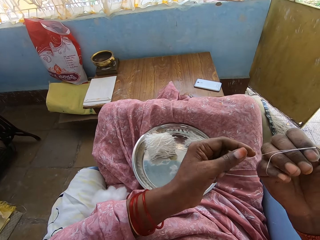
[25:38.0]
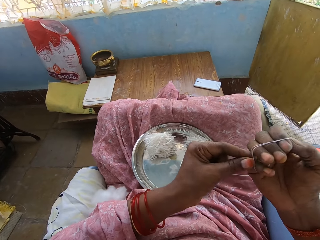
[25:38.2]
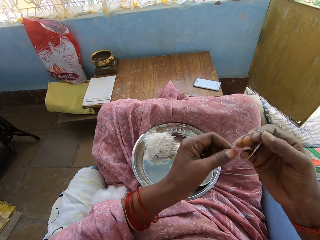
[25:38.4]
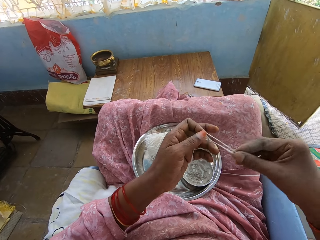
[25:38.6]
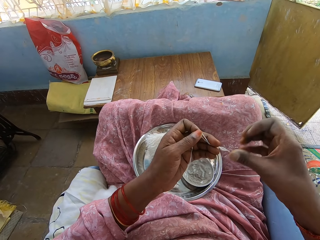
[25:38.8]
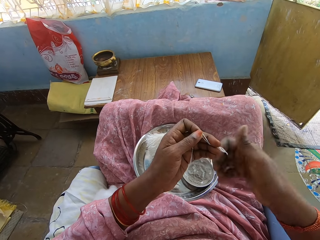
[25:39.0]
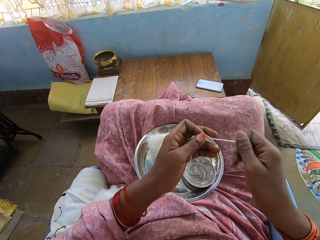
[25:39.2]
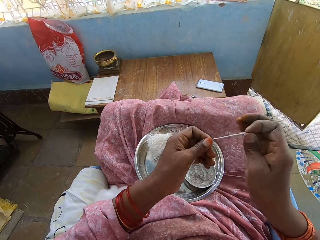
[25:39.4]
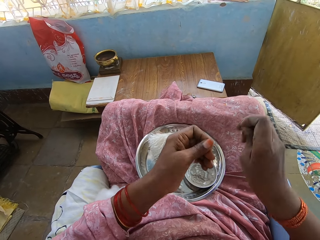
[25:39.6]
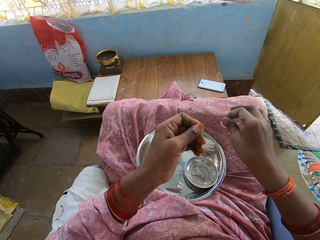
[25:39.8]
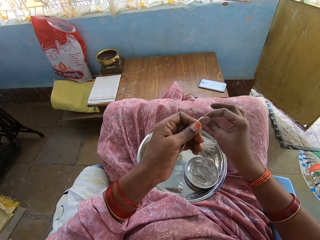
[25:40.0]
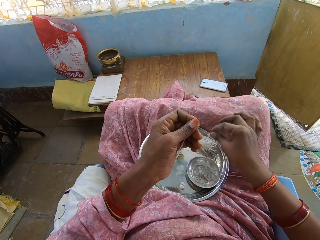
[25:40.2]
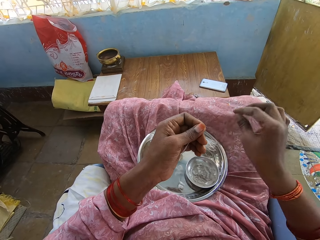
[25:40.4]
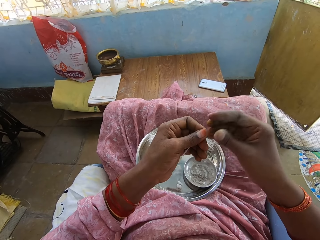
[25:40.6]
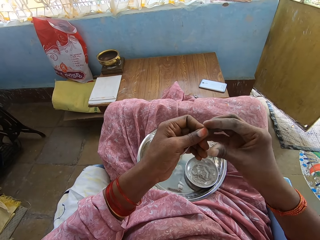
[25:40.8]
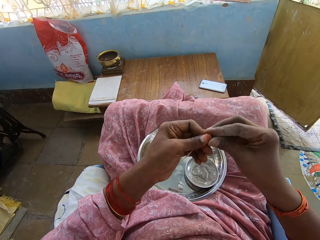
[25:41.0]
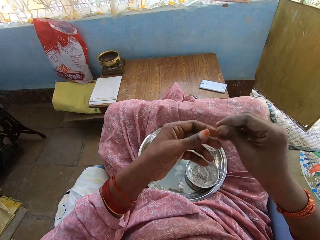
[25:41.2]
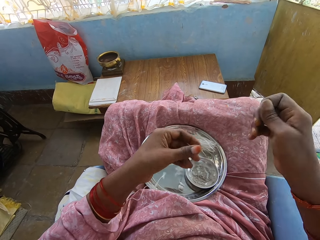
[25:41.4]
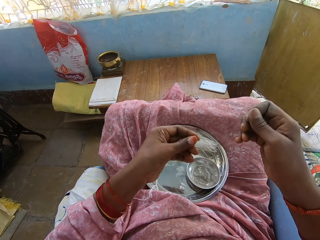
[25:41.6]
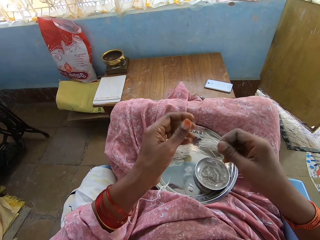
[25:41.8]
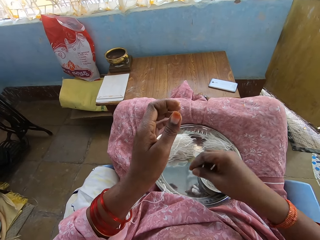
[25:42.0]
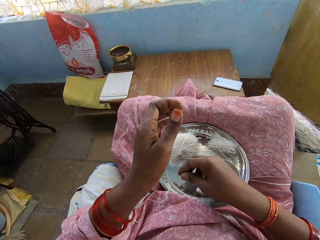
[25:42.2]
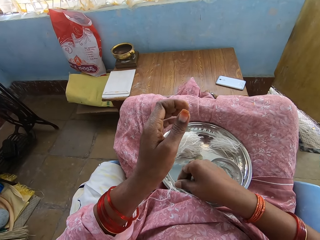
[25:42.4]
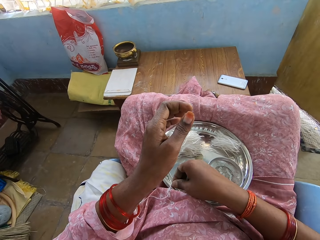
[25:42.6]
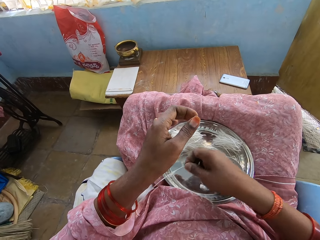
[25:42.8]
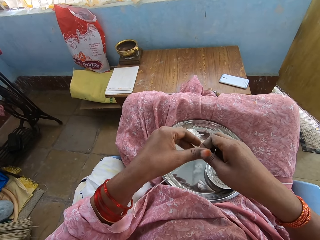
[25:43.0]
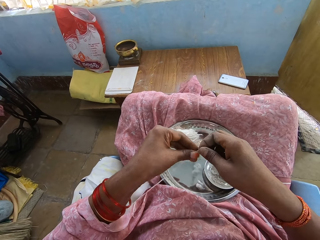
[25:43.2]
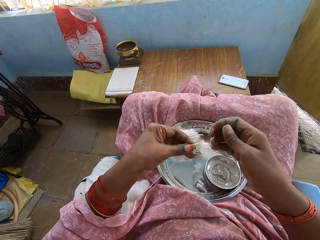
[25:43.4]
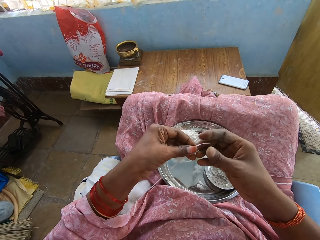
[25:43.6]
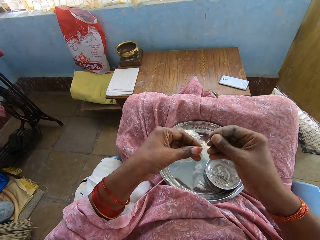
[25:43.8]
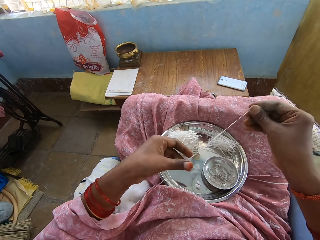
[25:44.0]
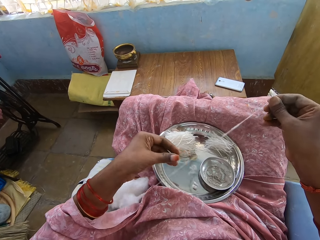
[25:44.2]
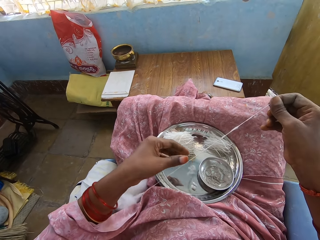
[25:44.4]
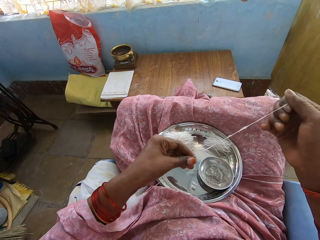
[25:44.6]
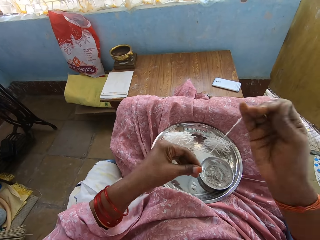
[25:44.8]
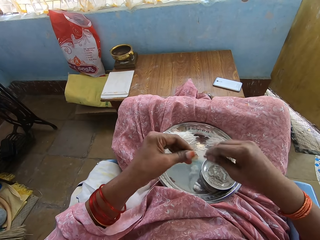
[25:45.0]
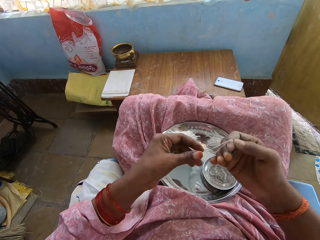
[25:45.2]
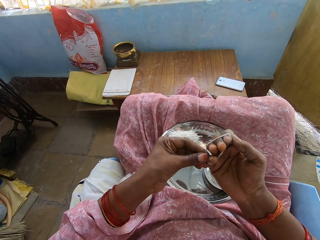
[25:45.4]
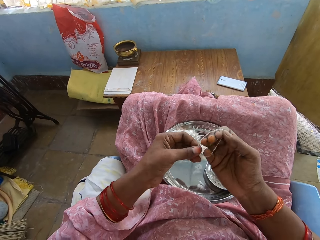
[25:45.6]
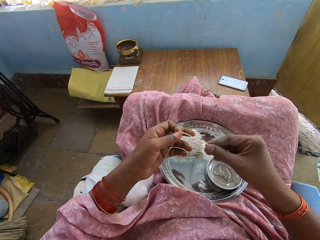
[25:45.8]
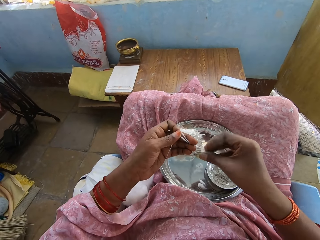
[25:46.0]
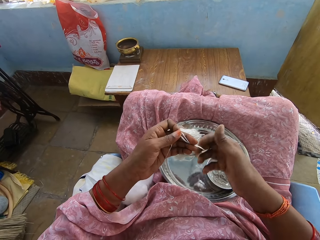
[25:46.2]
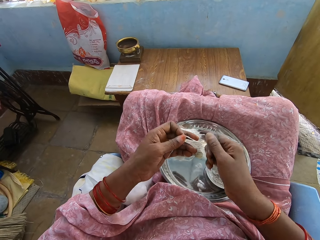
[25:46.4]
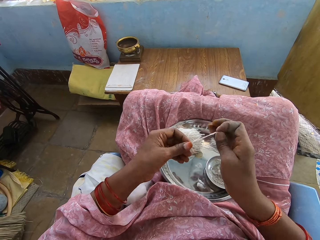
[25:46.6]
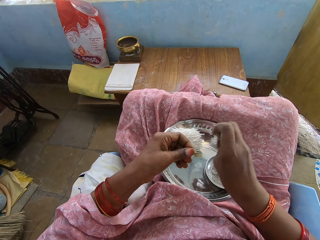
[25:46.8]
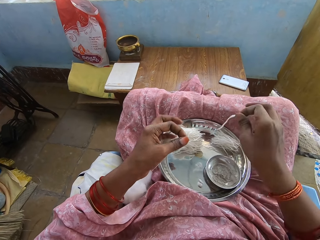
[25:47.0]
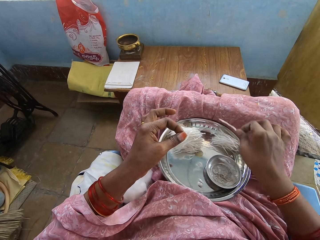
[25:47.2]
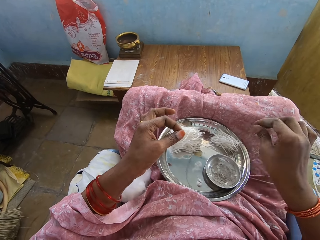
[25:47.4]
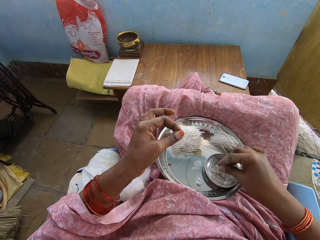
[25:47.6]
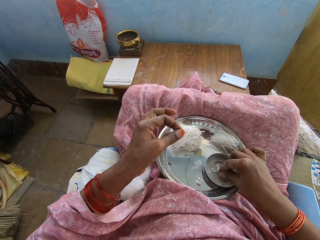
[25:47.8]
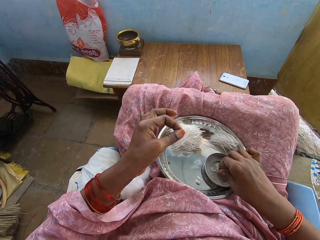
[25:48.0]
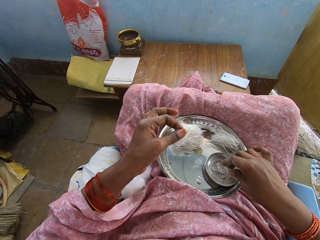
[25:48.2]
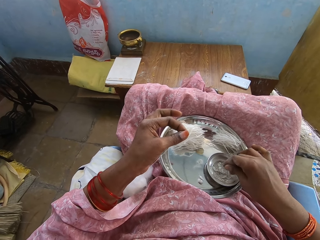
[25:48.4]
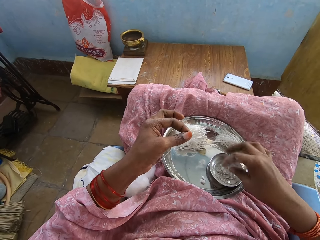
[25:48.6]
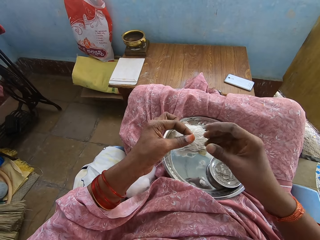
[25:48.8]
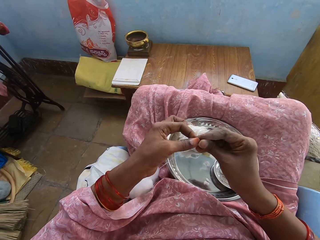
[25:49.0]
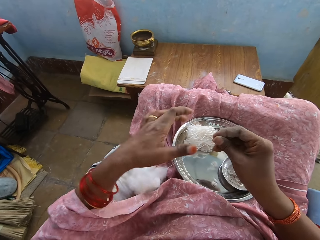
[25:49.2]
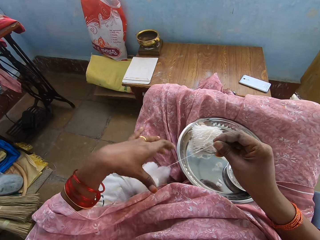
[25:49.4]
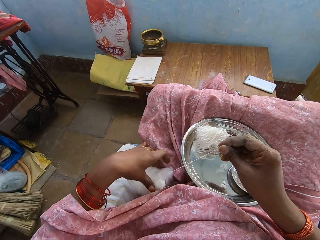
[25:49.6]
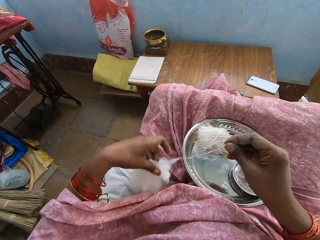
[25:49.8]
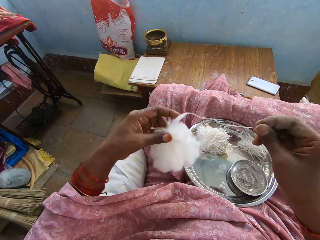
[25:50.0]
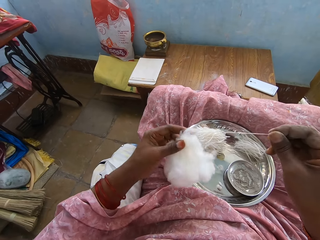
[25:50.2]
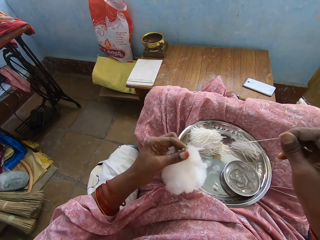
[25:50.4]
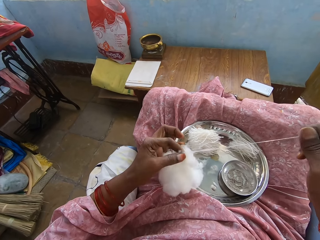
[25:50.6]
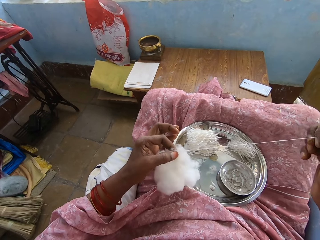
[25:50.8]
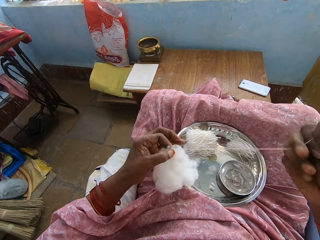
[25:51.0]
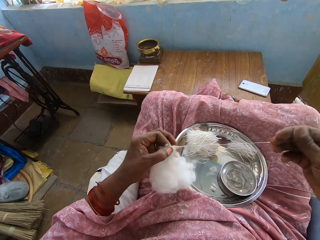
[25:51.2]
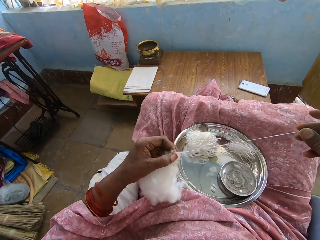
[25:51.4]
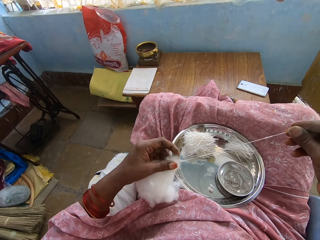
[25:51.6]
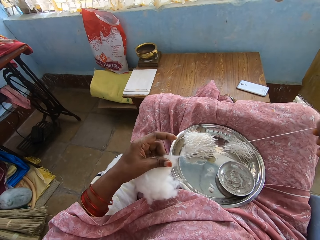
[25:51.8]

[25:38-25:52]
The camera wearer ties the thread on the hand. They hold a cotton string. They cut the cotton string. They put the thread in the tray. They pull the thread. They hold the cotton string. They move hands. They take the thread. They hold the cotton string. They move a hand. They hold the cotton string. They tie the thread on the hand. They pull the cotton string. They hold the cotton string. They roll the cotton string. They hold the cotton string. They cut the thread. They put the thread in the tray. They touch the powder. They pick up an ash. They shake fingers. They hold the cotton string. They take the cotton. They hold the cotton. They move fingers. They pull the thread. They hold the cotton string.

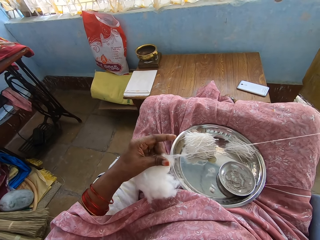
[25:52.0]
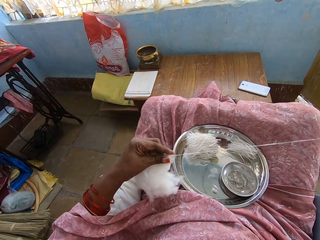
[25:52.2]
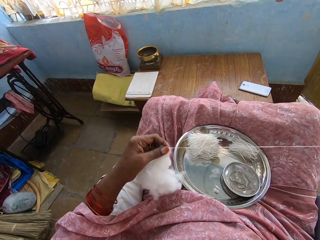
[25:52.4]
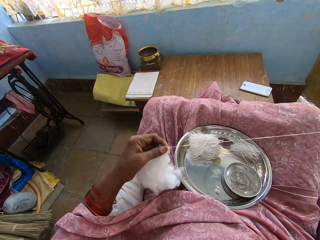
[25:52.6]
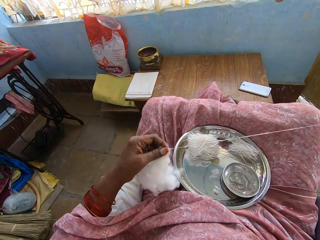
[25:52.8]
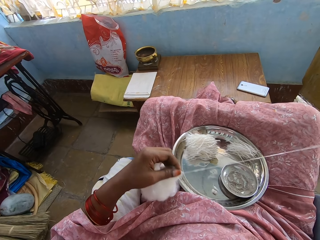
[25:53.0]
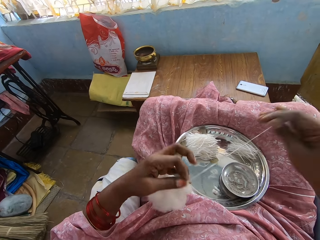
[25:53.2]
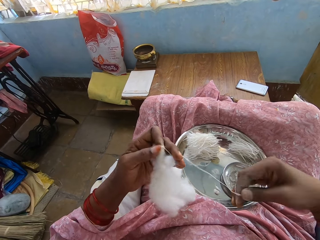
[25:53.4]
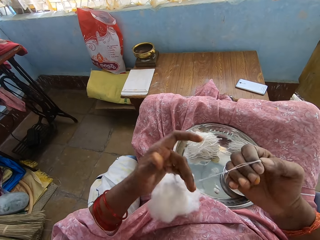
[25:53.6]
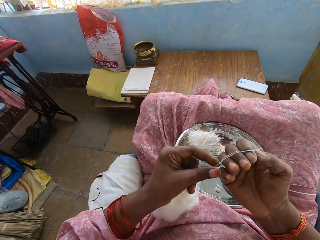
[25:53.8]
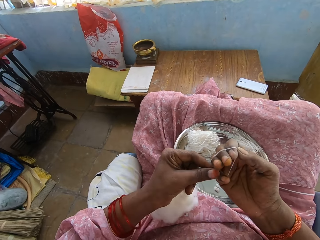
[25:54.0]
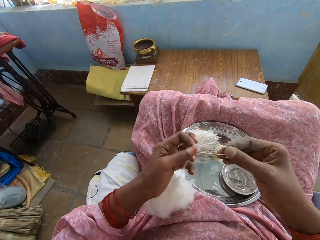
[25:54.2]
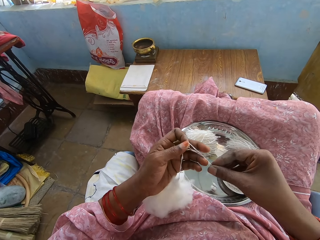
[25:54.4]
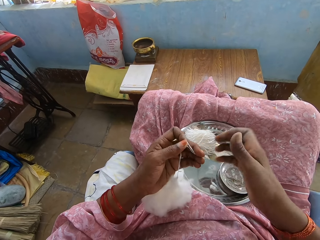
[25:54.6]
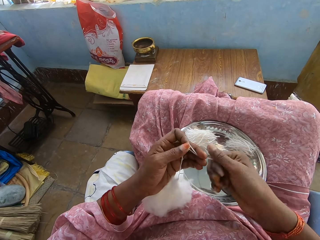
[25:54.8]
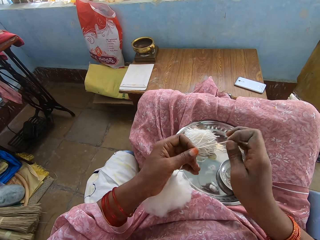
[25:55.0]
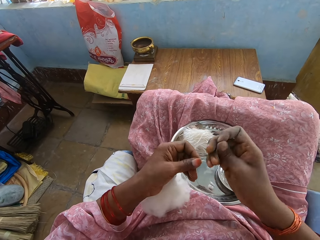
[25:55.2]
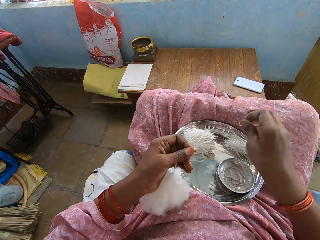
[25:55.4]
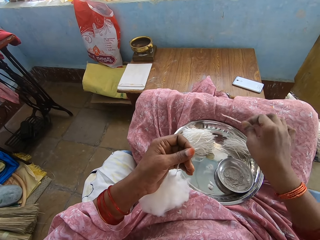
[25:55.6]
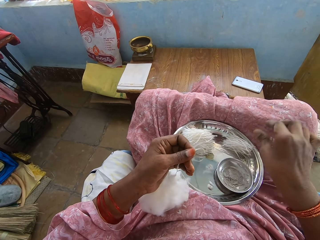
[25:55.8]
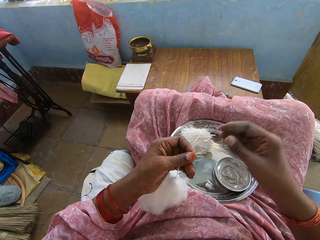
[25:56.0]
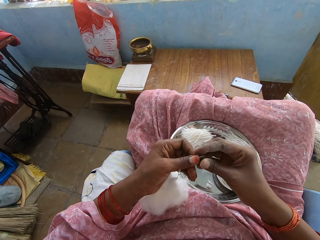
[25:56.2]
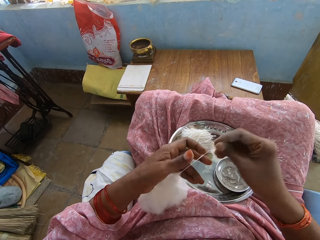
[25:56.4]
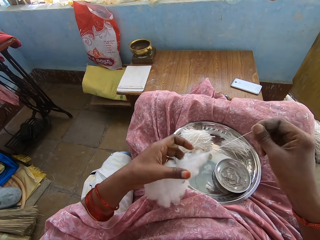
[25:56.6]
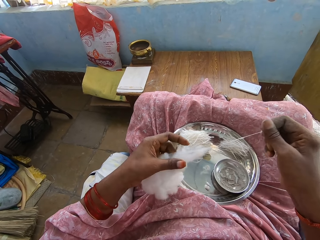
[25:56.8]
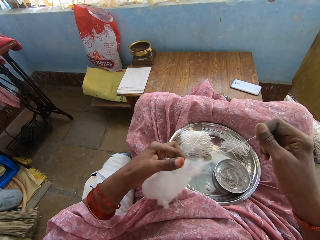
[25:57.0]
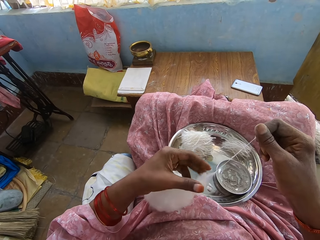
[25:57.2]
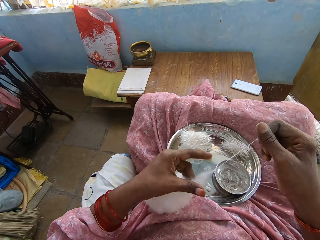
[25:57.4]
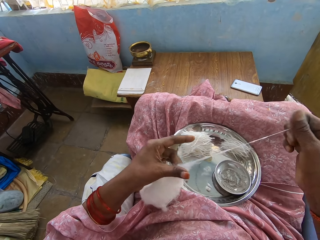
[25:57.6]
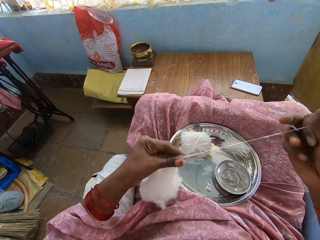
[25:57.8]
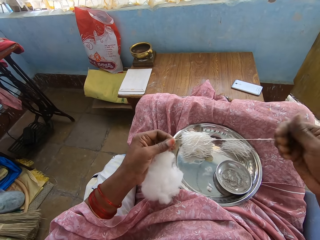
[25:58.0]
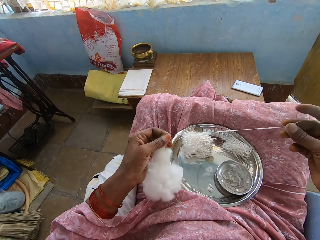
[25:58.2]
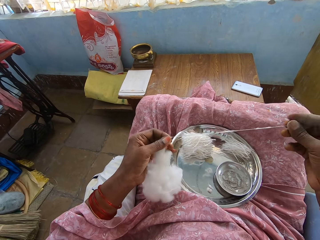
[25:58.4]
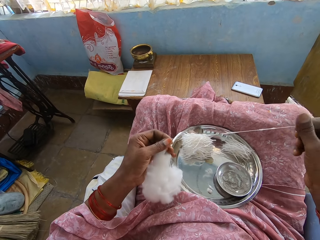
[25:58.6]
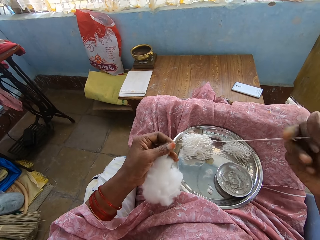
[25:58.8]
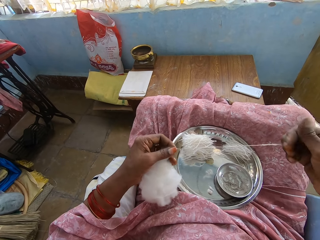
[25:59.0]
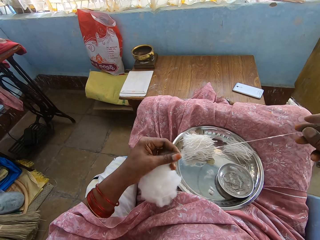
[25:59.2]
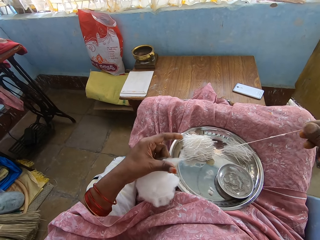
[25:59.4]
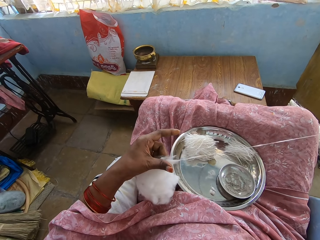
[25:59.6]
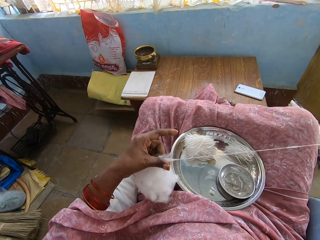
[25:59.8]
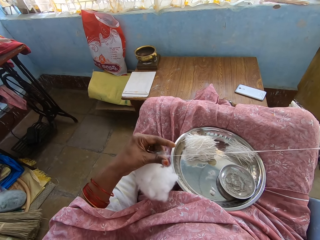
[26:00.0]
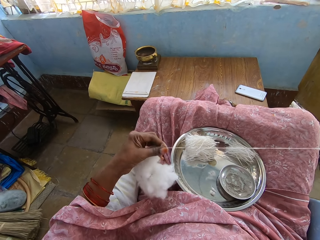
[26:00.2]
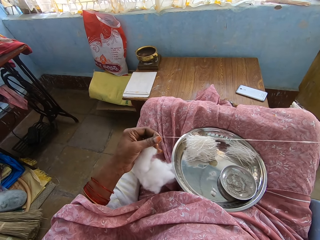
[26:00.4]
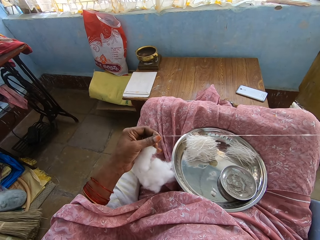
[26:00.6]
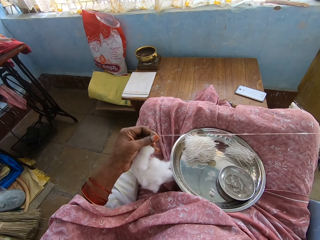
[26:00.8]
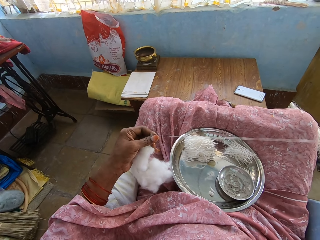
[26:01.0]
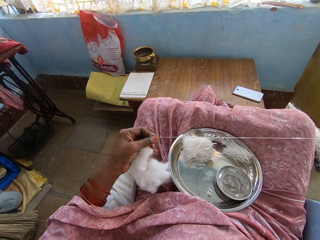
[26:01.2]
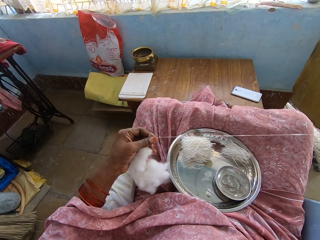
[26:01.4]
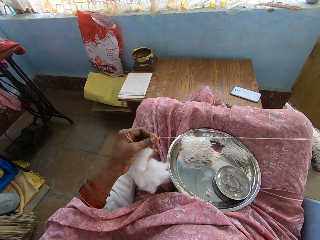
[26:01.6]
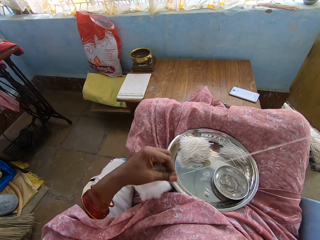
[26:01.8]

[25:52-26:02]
The camera wearer moves a finger. They hold a cotton. They tie the thread or cotton string on the hand, roll the cotton string, and hold the cotton string. They cut the thread. They drop the cotton string and put the thread in the tray. They hold the cotton string and pull the thread. They hold the cotton. They move a finger. They hold the cotton. They move a finger.
